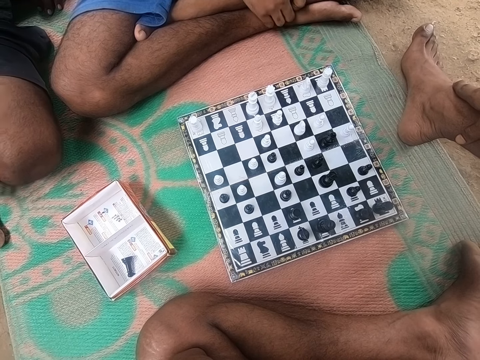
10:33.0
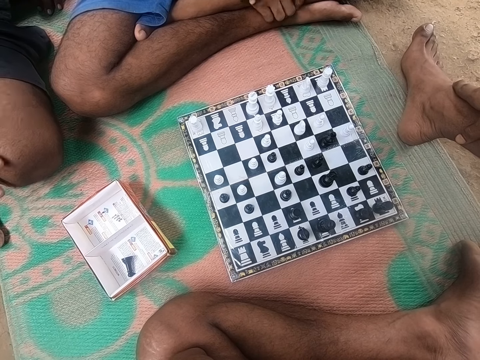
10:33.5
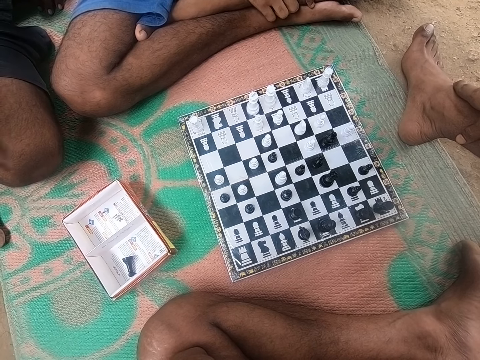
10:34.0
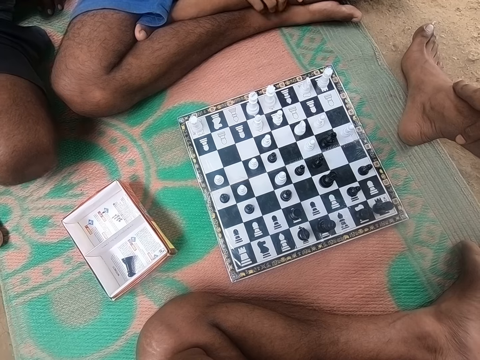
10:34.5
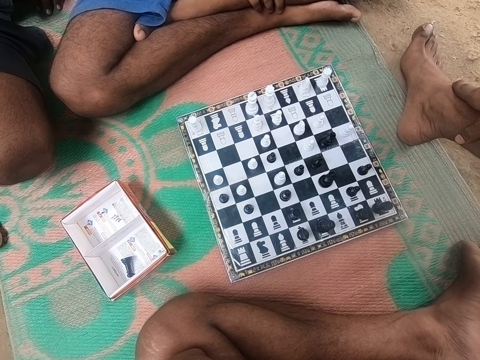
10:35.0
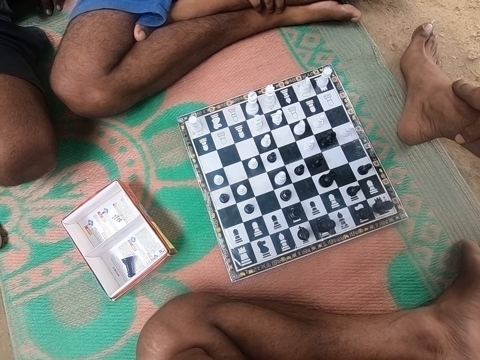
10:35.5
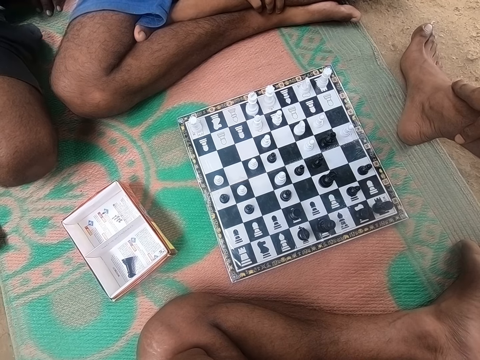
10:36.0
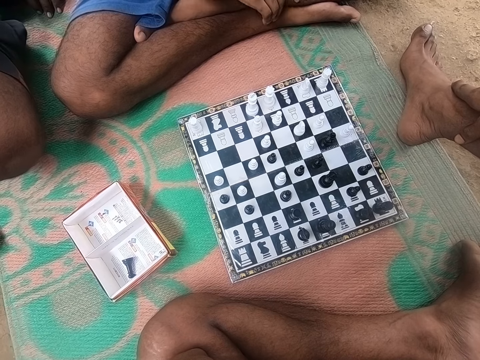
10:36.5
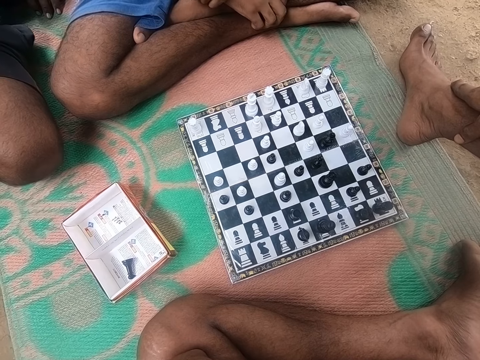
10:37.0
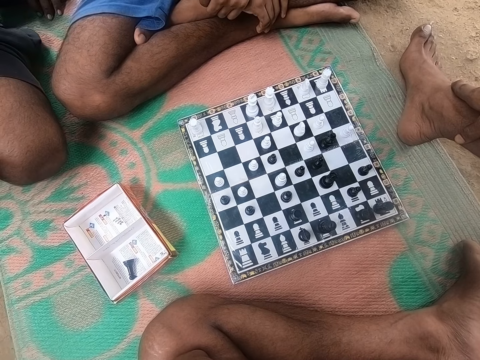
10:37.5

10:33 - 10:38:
The camera wearer looks around the chess board.

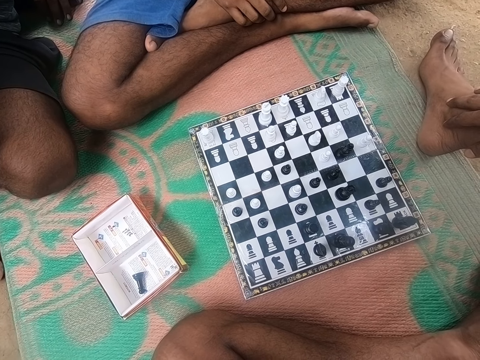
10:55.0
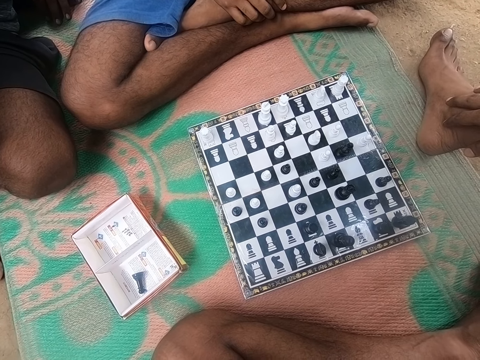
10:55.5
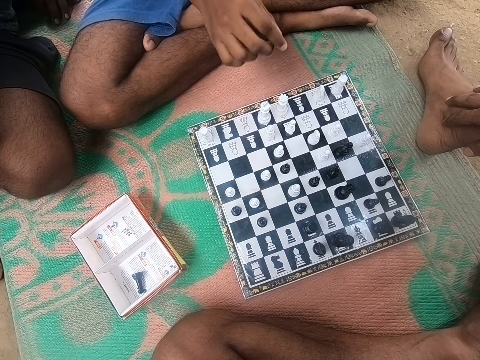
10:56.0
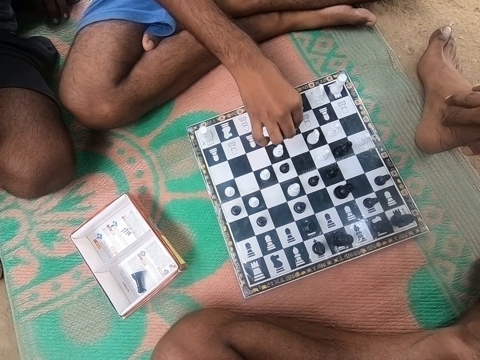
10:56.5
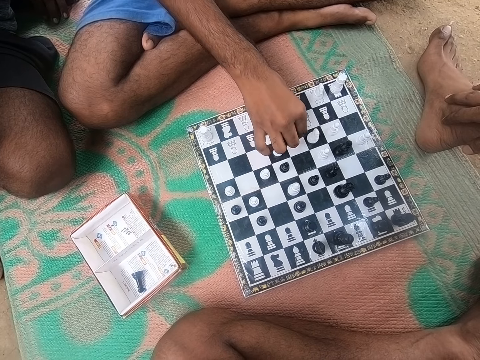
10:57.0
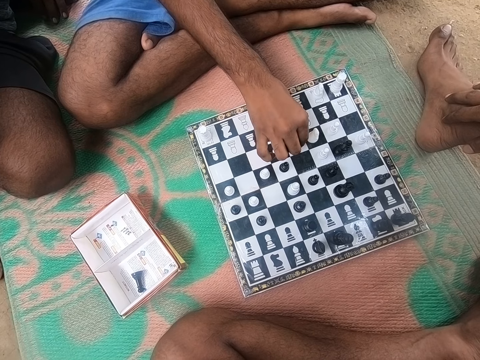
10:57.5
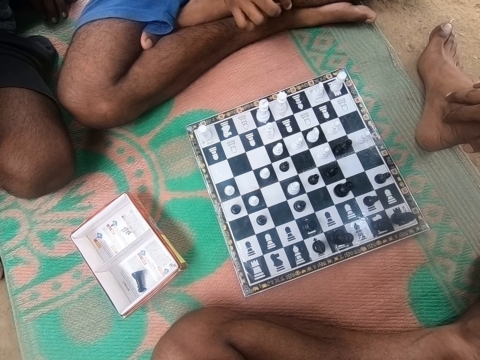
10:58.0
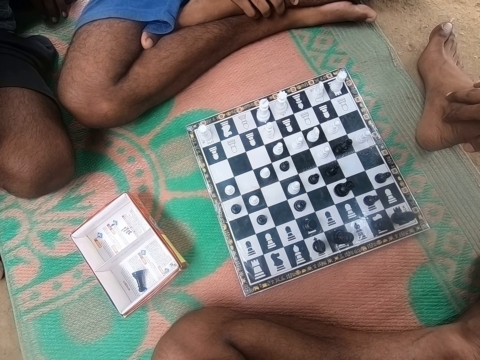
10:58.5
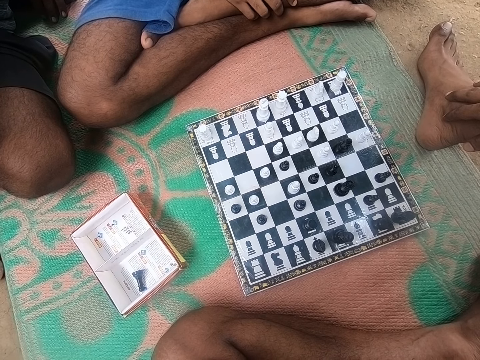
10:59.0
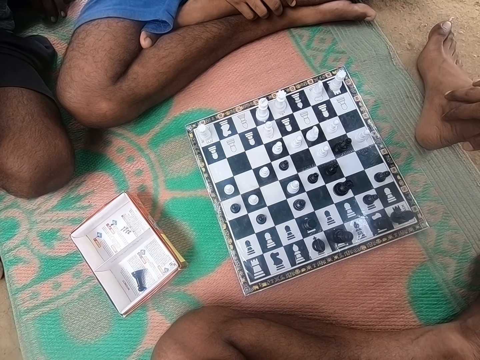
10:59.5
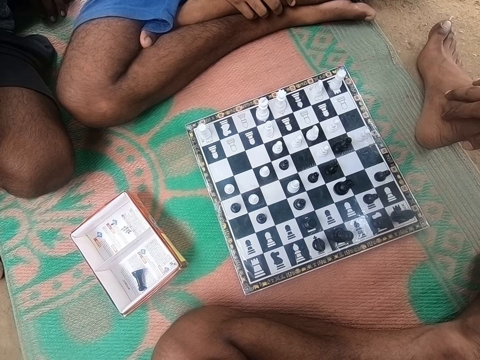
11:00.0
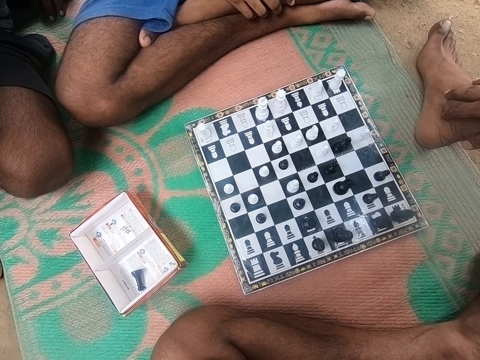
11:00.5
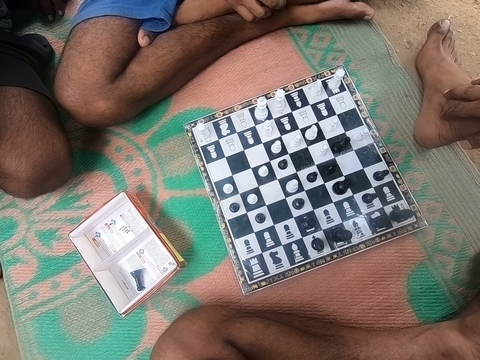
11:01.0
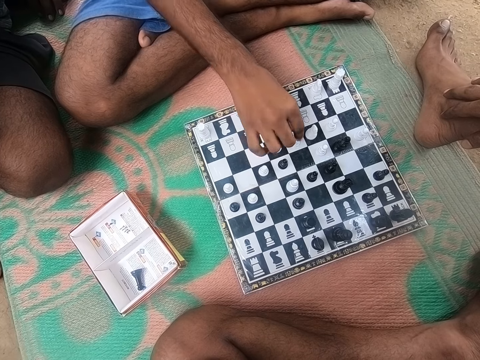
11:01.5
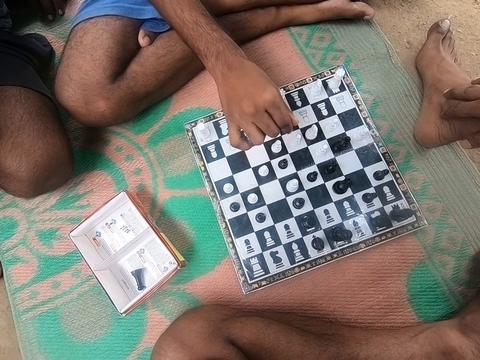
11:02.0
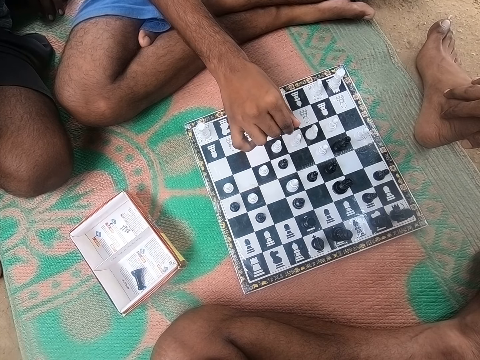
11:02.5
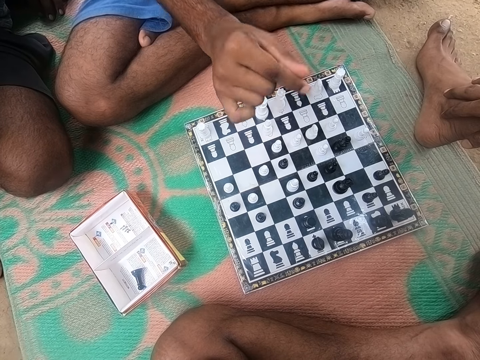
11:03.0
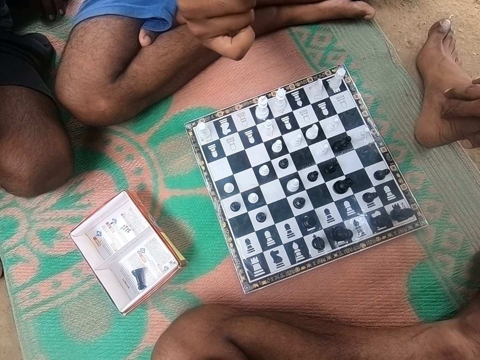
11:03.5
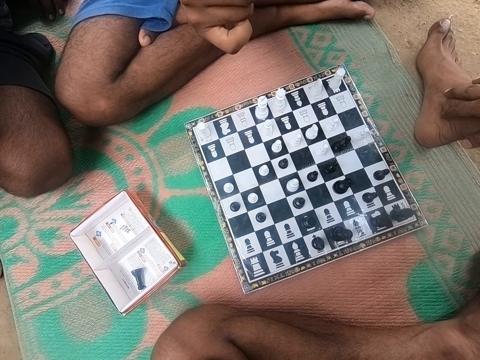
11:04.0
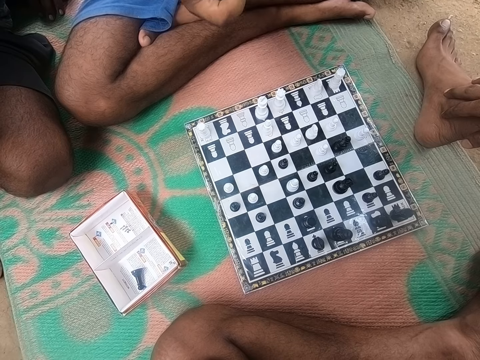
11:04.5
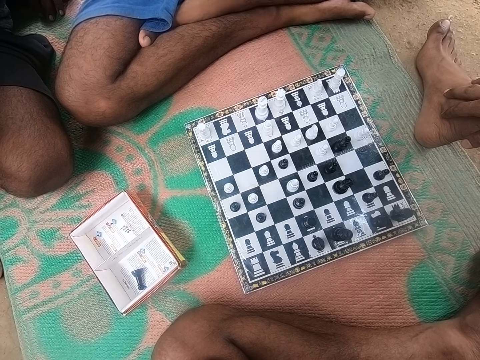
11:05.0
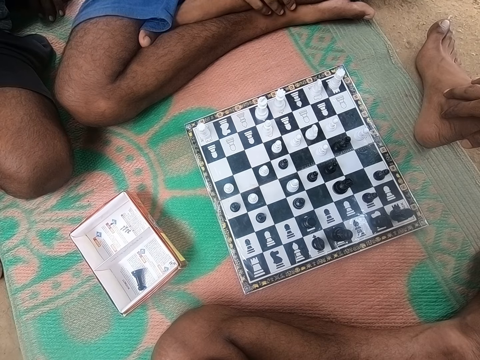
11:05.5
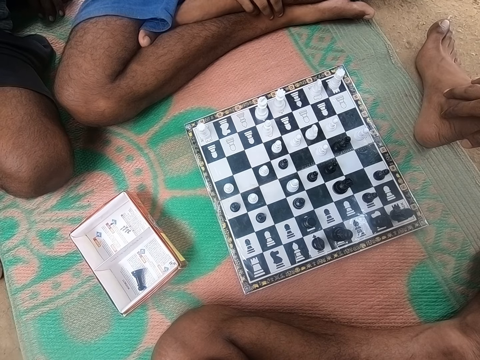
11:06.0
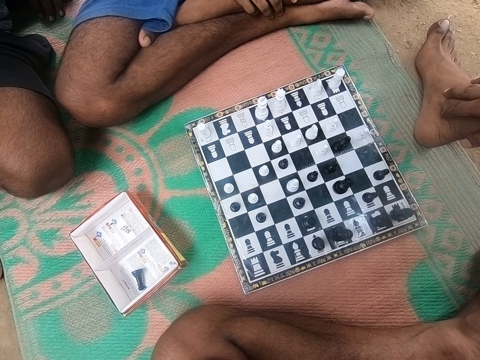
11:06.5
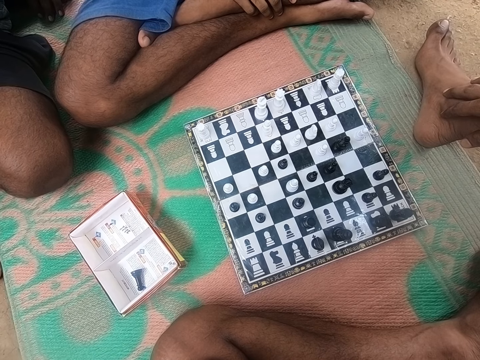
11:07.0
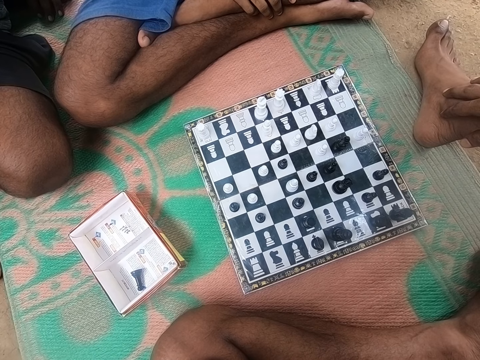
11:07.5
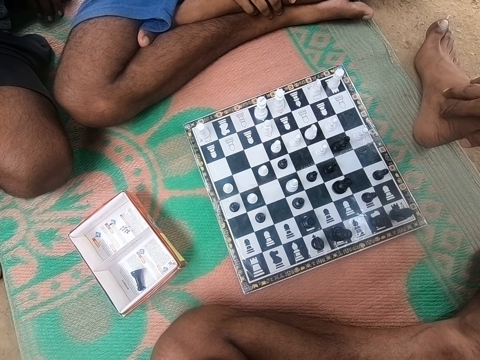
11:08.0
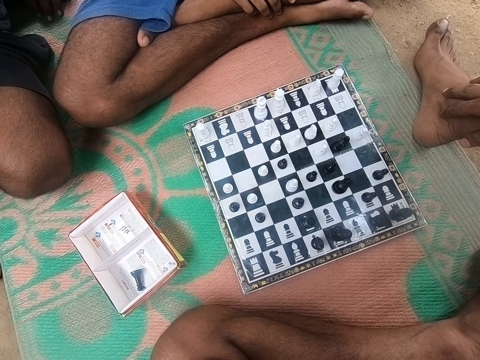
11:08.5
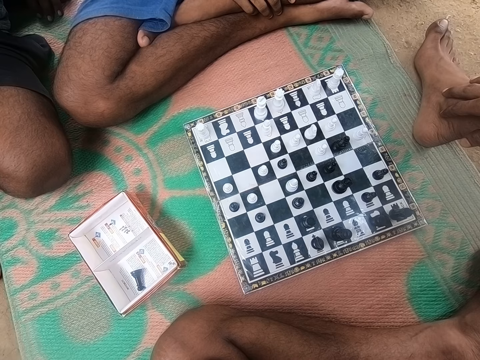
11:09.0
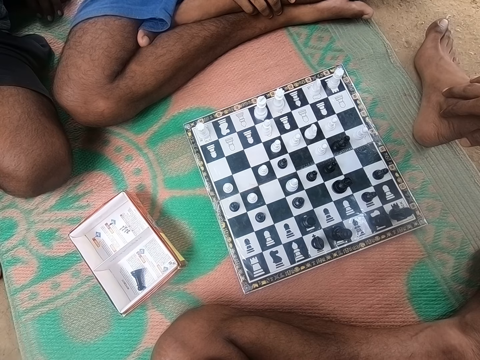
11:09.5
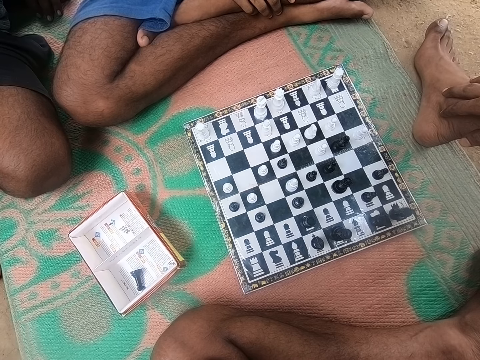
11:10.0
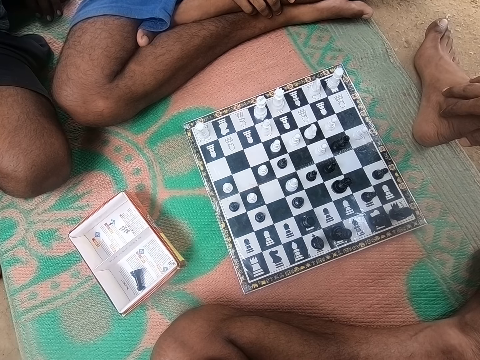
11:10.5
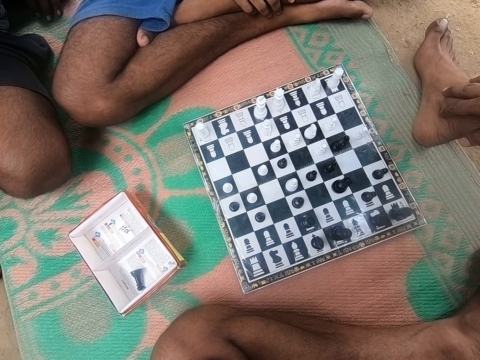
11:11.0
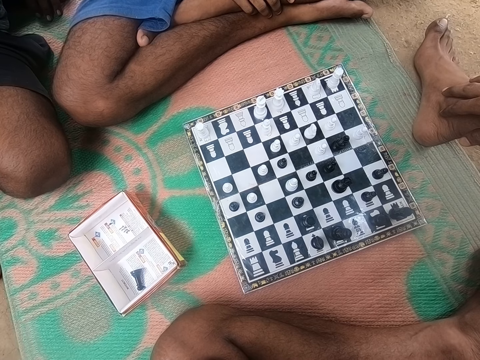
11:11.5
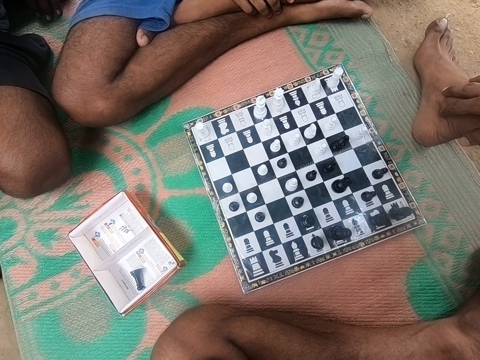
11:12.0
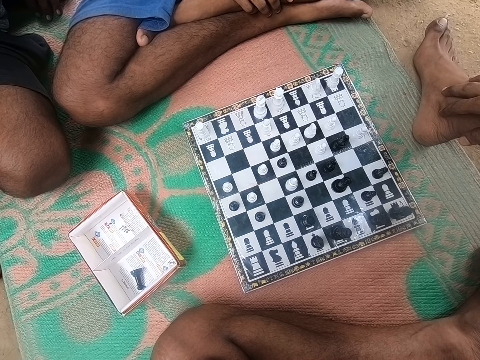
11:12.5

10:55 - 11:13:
A man moves a piece. The camera wearer looks at the chess. The man looks around the chess board. The camera wearer looks around the chess board. The man touches the white chess piece and moves a piece. The man looks around the chess board. The camera wearer looks around the chess board.

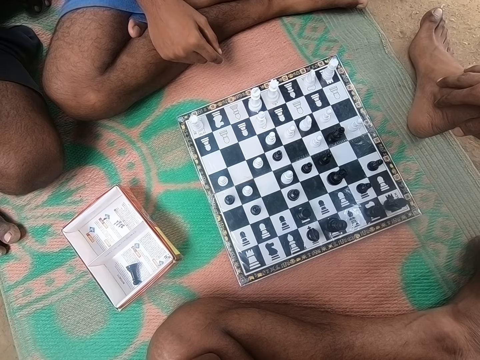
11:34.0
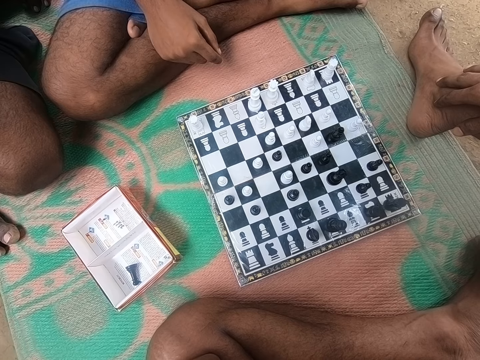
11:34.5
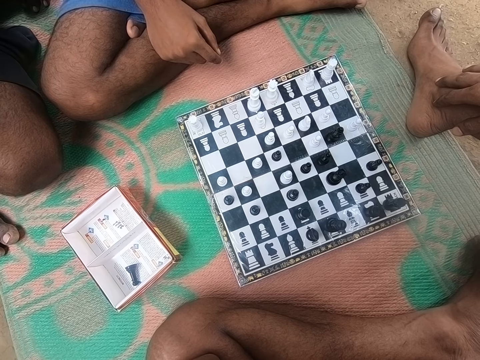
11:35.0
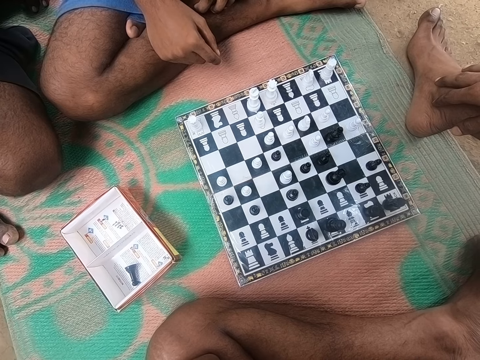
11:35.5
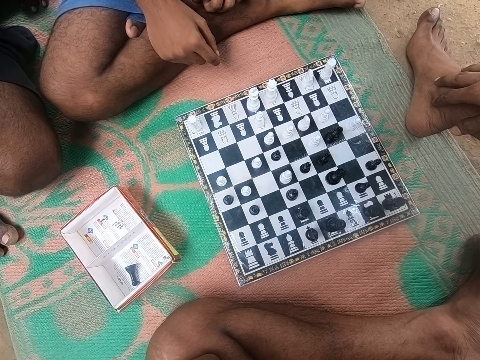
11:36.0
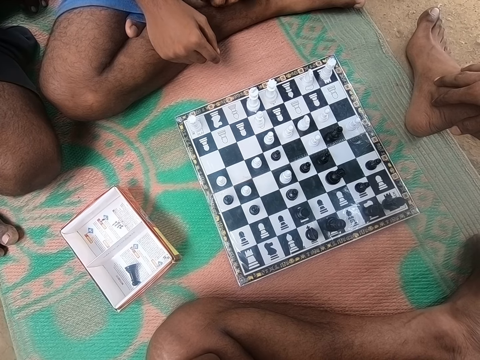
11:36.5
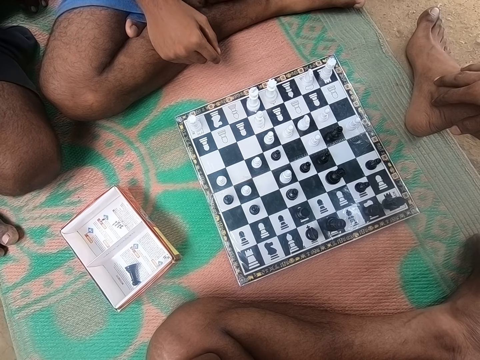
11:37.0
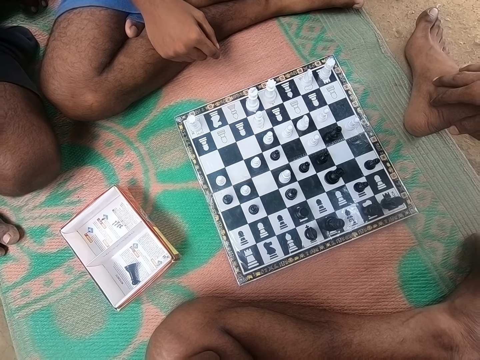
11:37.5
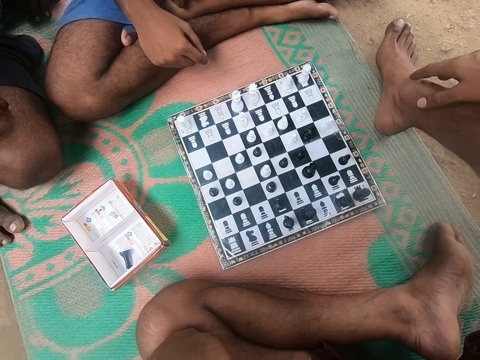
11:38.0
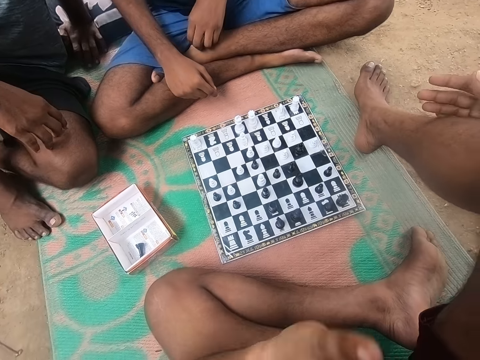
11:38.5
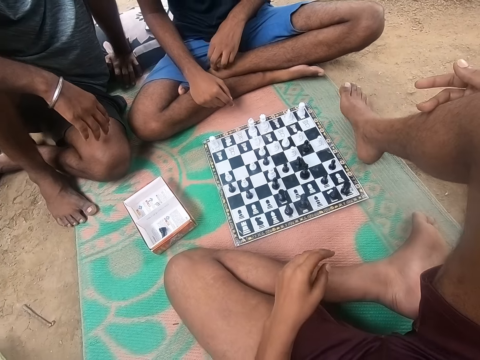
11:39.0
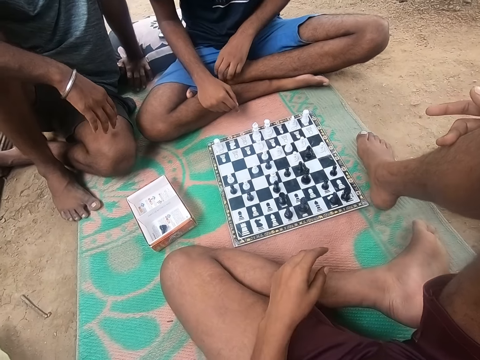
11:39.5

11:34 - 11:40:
A man talks to another man. The other man laughs. The camera wearer converses with the men. The other man talks to the first man.
